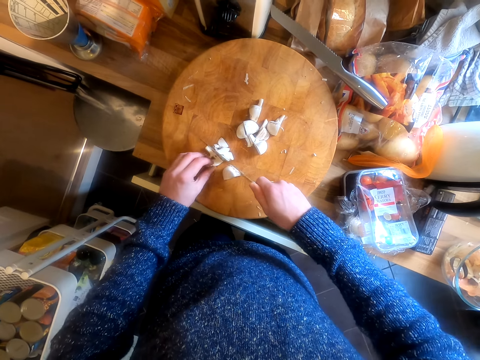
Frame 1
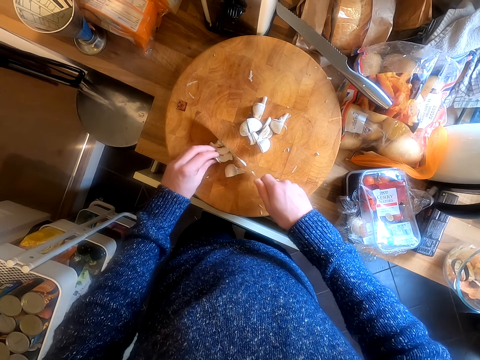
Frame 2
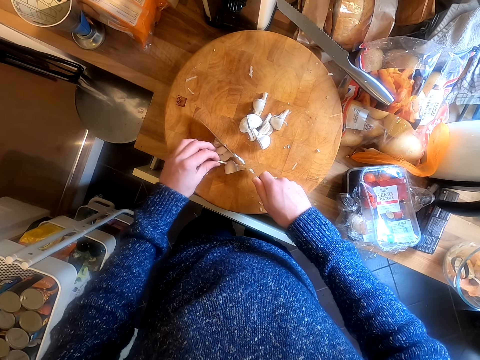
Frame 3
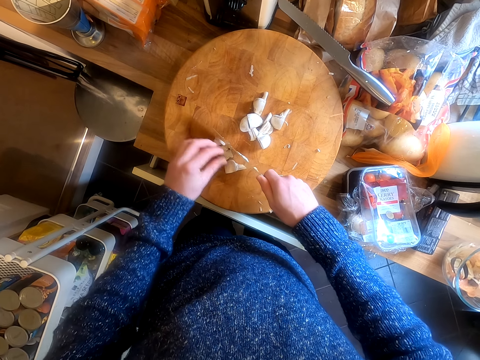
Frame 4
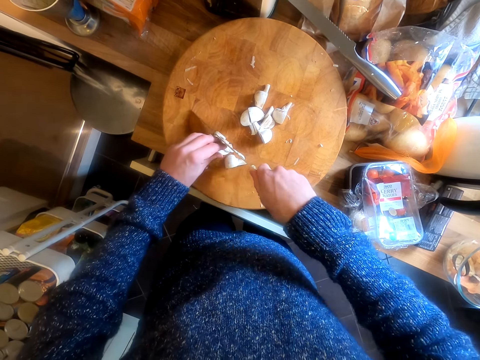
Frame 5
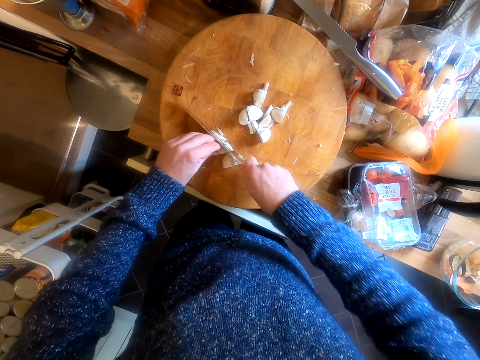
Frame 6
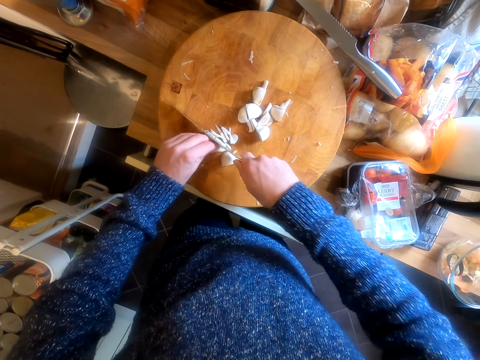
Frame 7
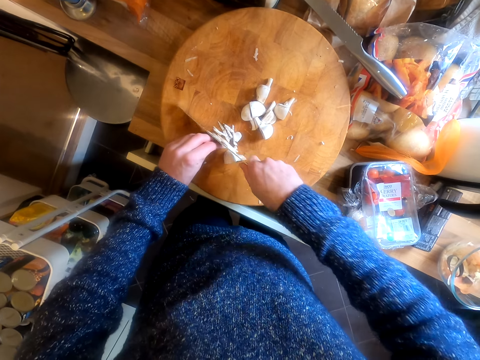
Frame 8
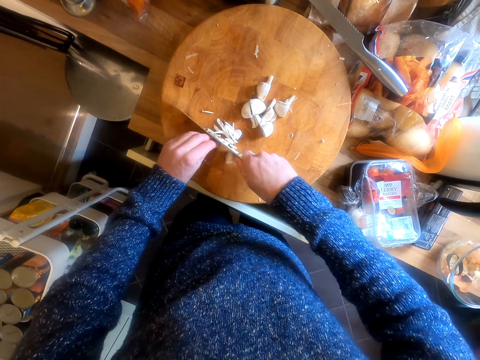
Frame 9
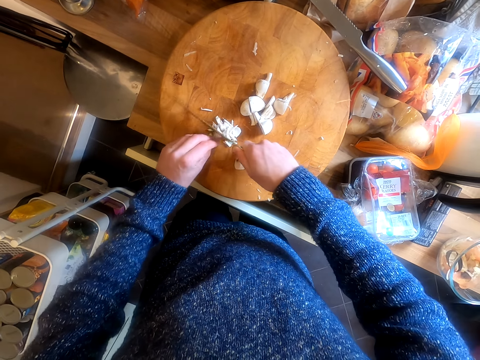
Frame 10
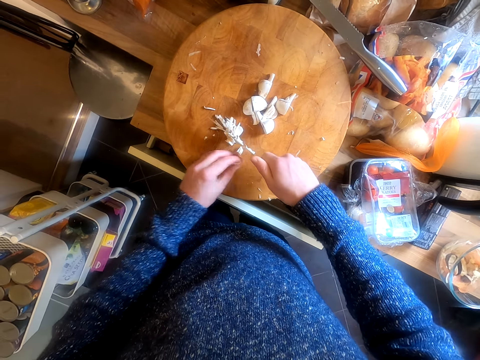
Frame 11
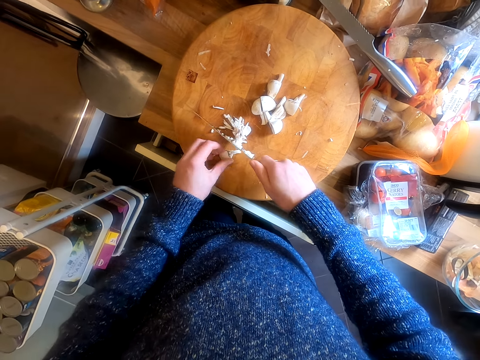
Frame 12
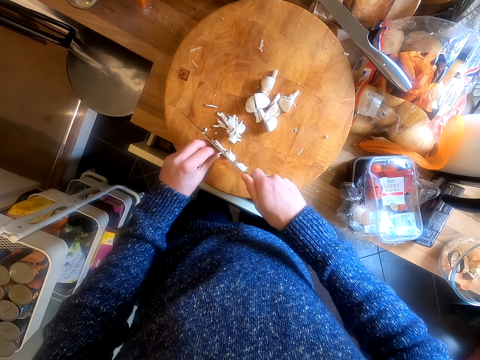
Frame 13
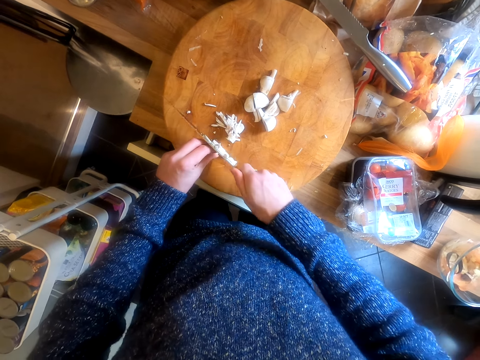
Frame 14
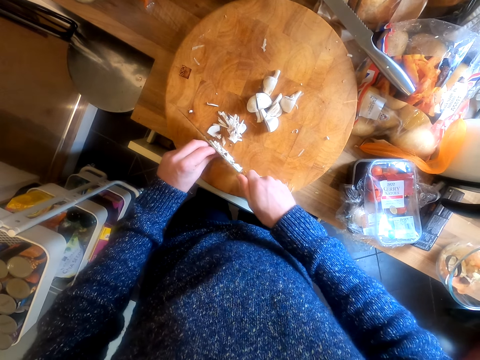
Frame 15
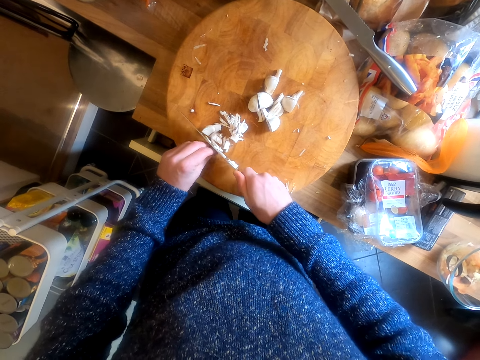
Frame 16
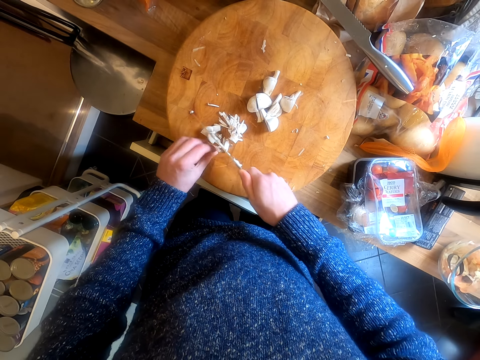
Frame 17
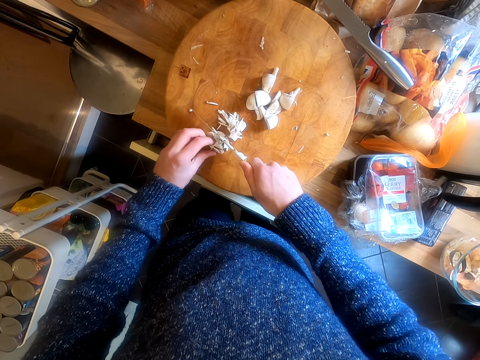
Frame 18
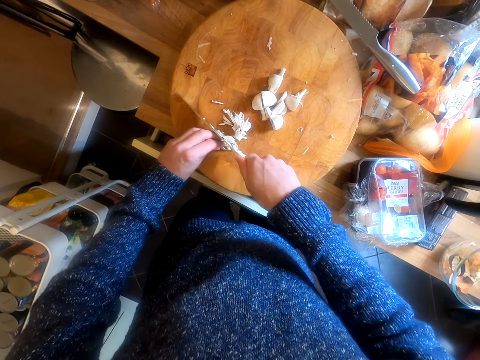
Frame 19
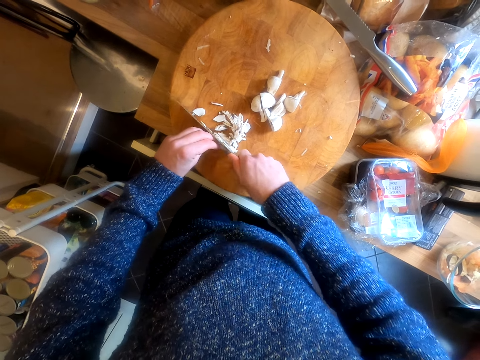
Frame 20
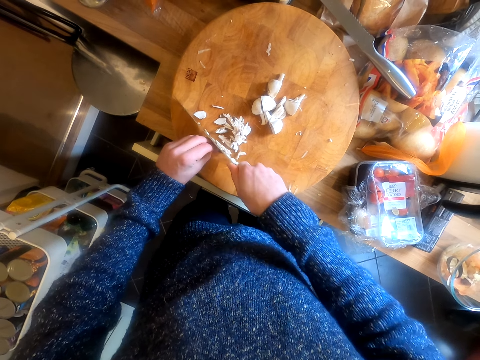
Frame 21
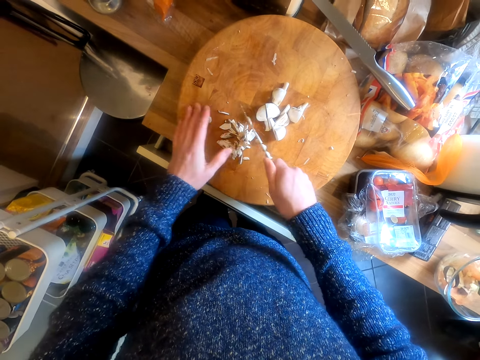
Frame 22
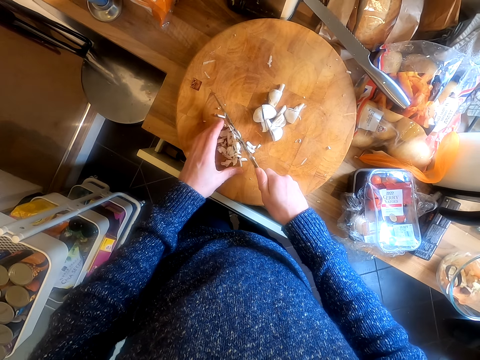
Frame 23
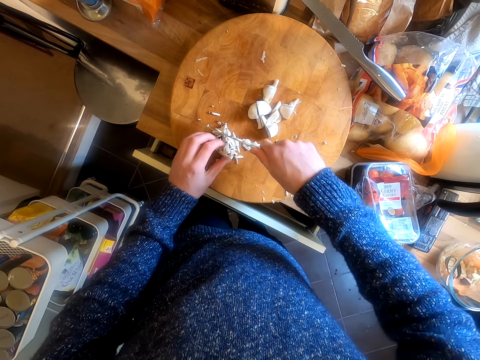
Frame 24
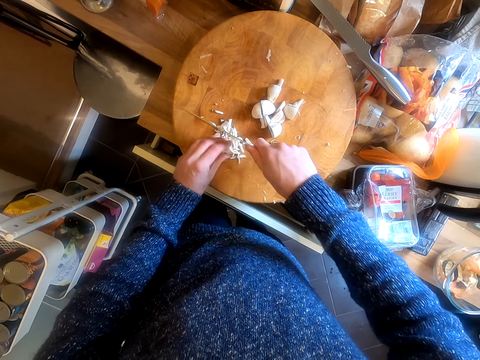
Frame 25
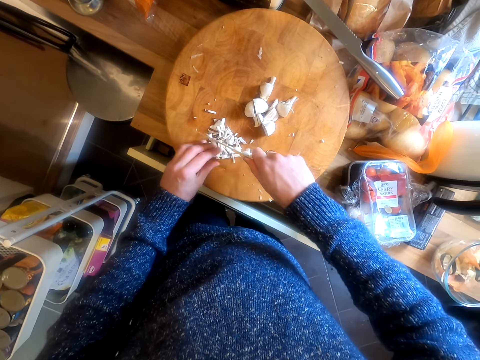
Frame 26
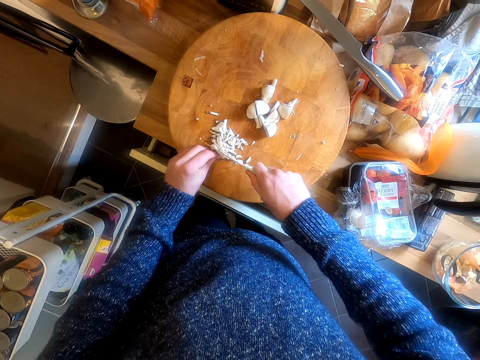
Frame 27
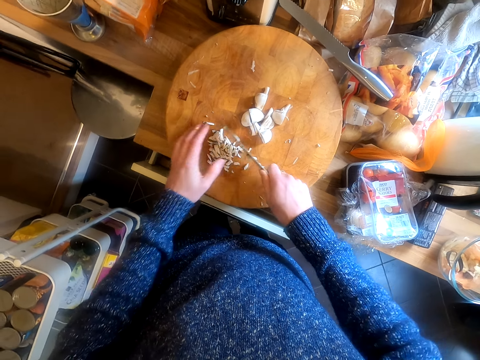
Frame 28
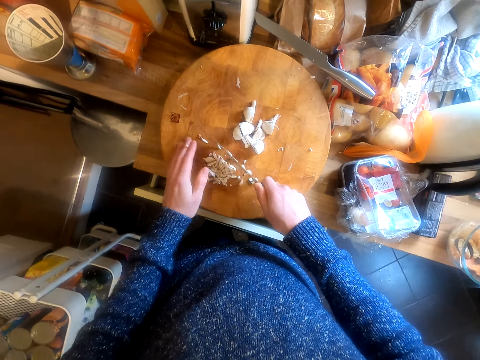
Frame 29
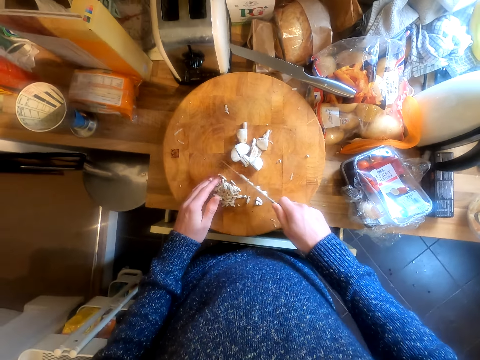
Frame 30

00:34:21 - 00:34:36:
The camera wearer cuts the mushroom into pieces.

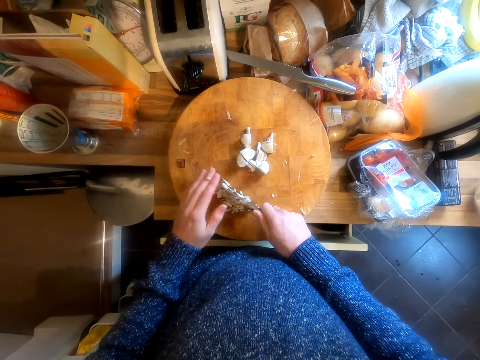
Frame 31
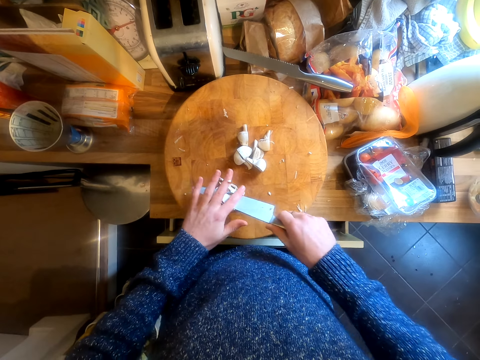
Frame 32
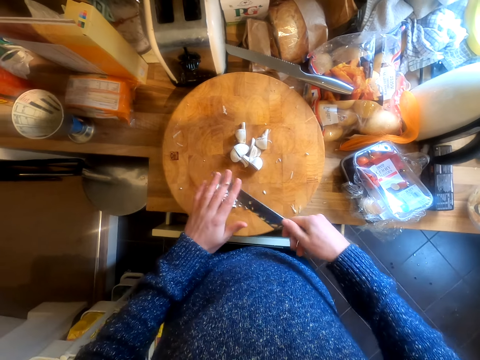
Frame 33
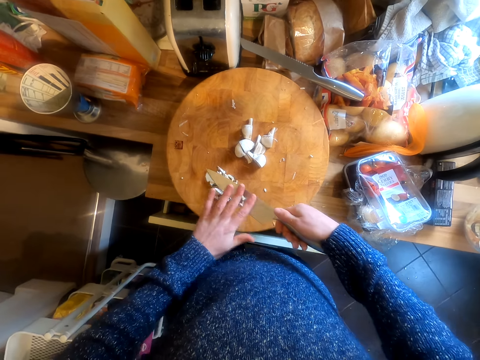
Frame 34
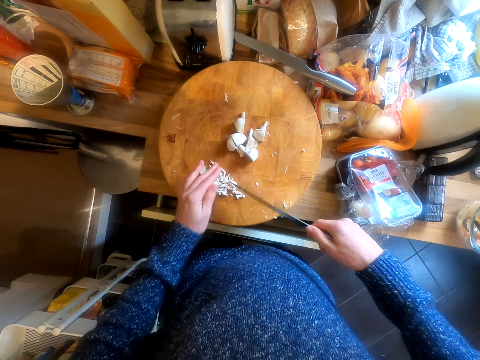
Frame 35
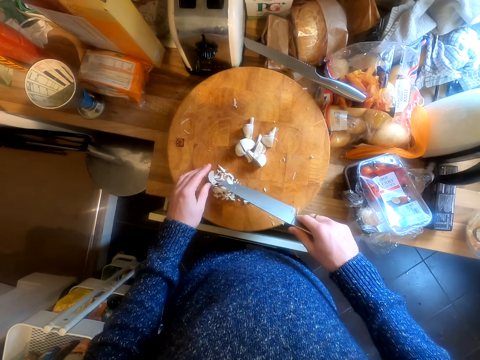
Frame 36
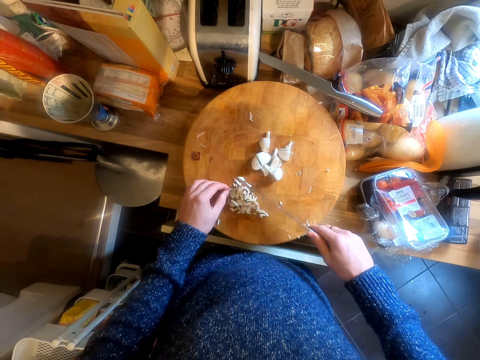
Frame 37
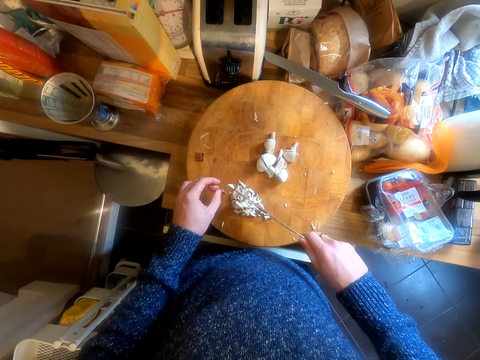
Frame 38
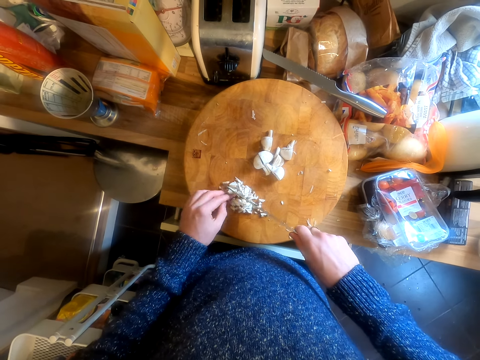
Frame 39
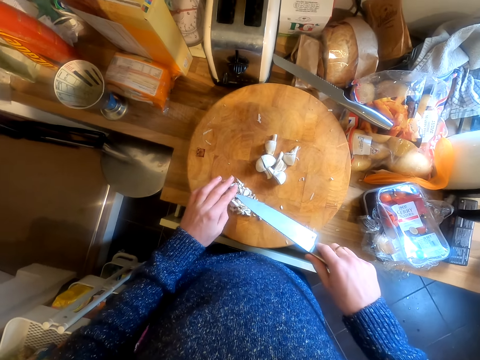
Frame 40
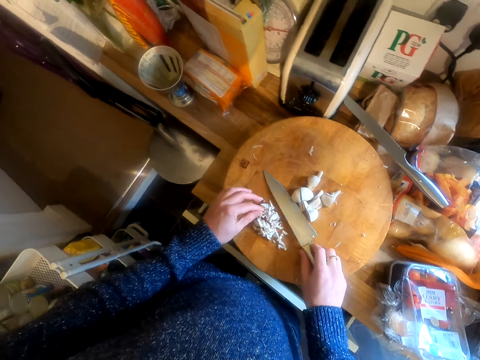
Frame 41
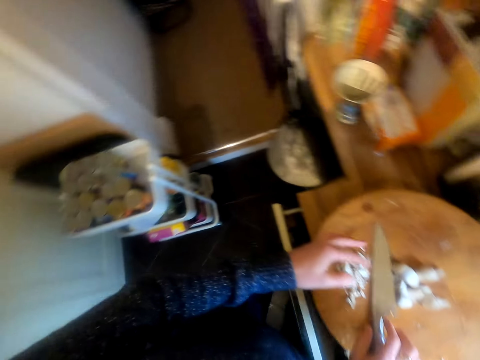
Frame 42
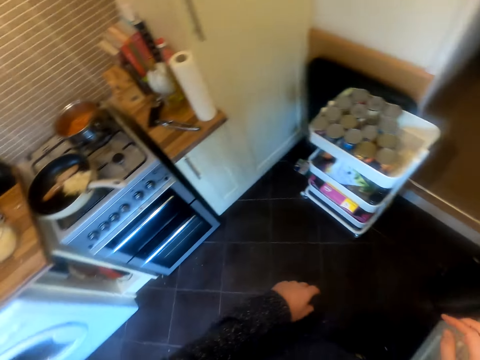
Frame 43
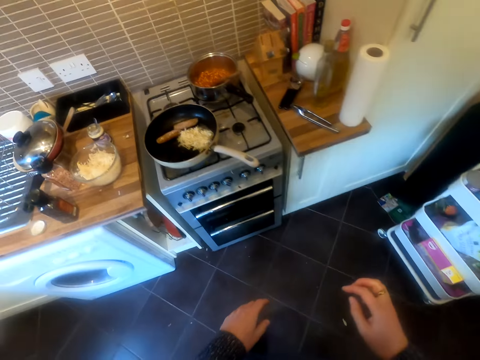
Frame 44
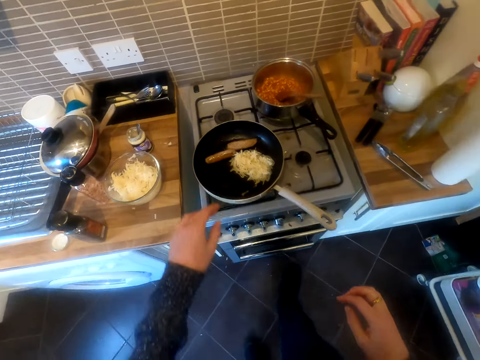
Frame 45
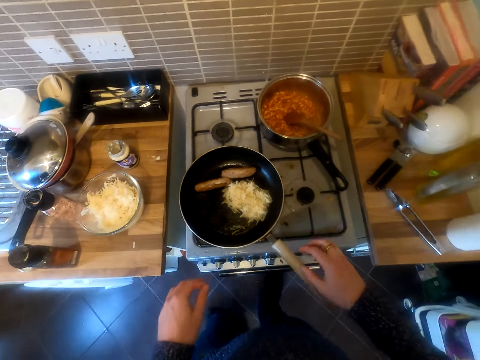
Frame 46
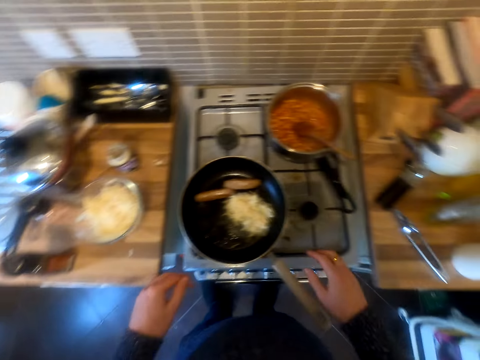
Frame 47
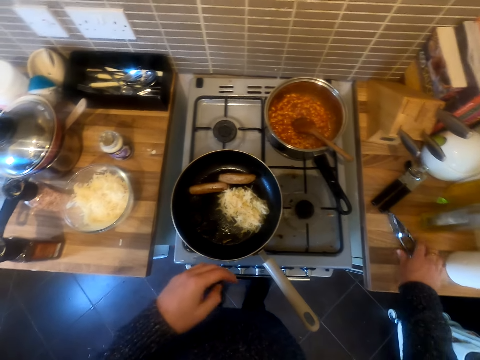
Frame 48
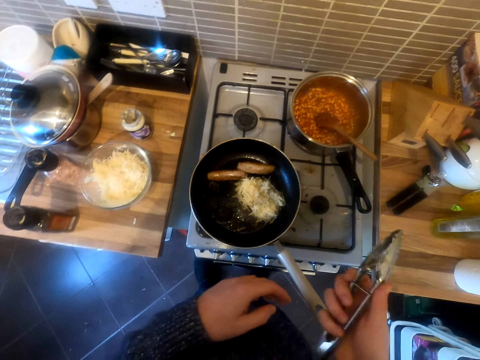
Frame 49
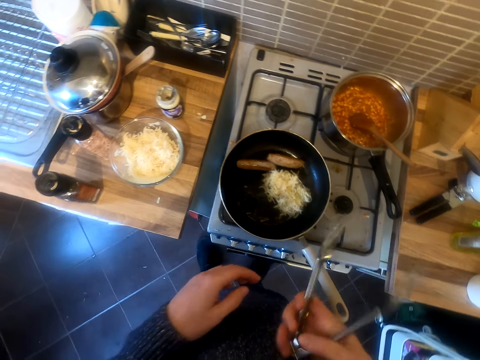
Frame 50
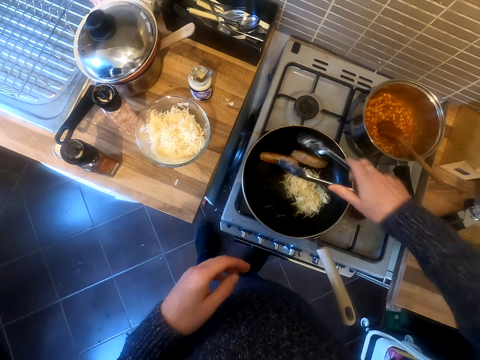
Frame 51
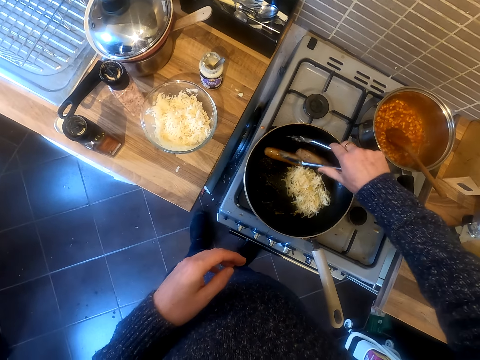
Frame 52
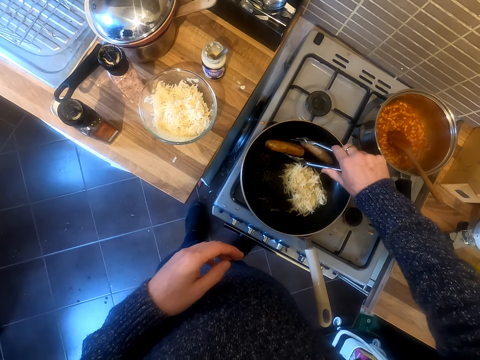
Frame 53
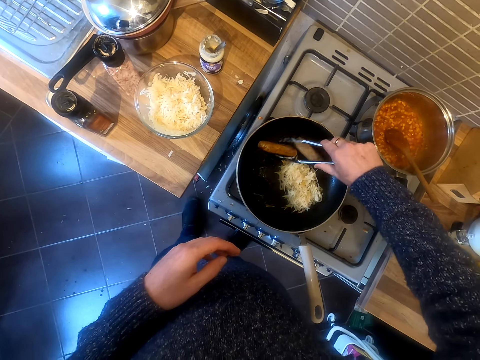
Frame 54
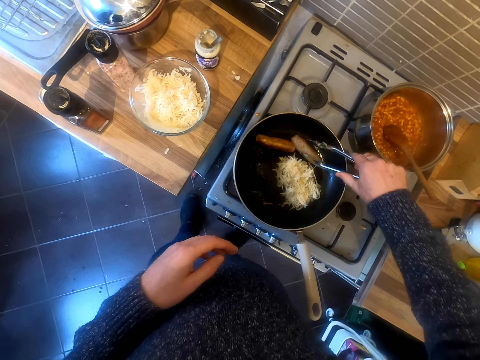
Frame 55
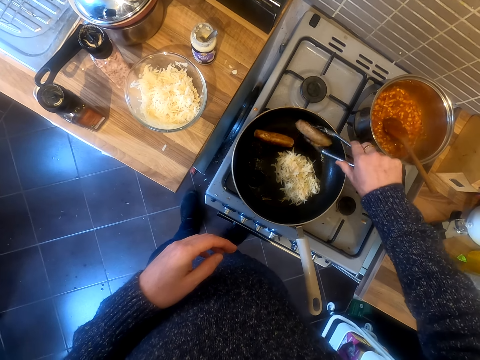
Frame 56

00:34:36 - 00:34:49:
The camera wearer makes a step. They prepare food. They scoop sausages from the frying pan.
